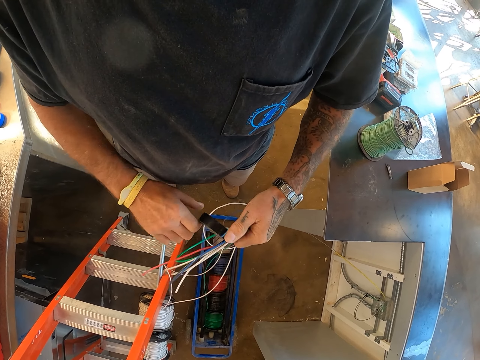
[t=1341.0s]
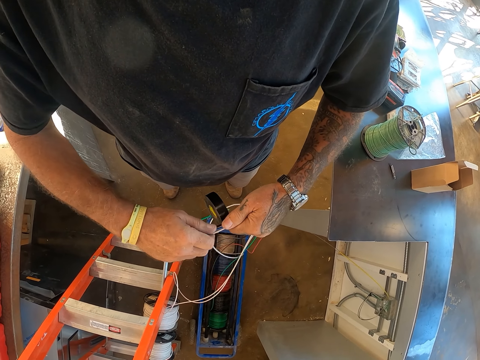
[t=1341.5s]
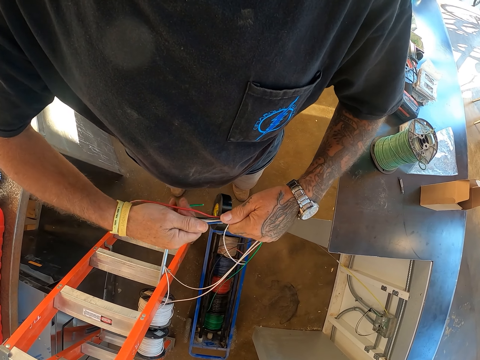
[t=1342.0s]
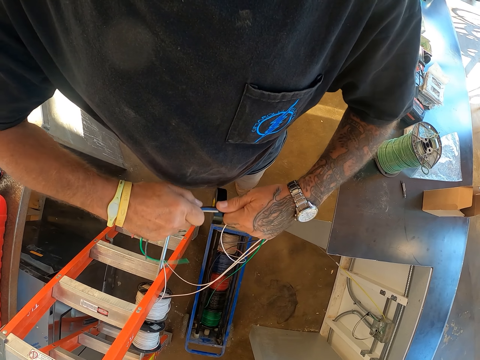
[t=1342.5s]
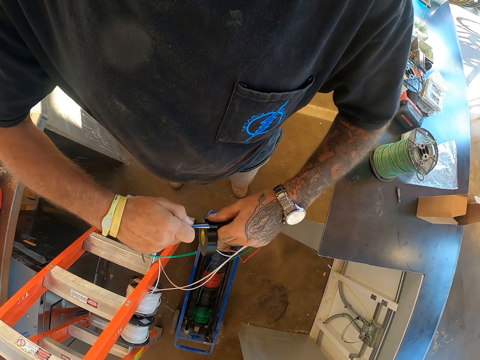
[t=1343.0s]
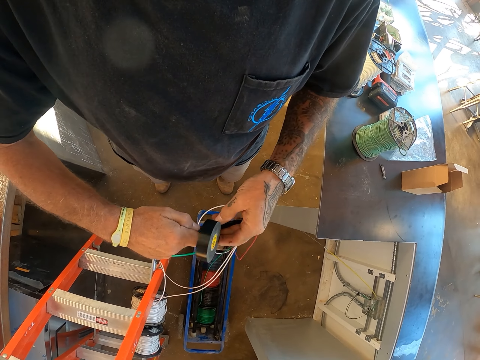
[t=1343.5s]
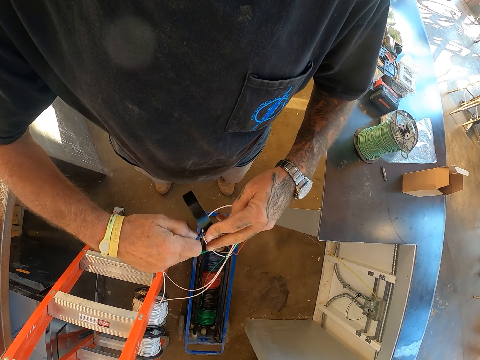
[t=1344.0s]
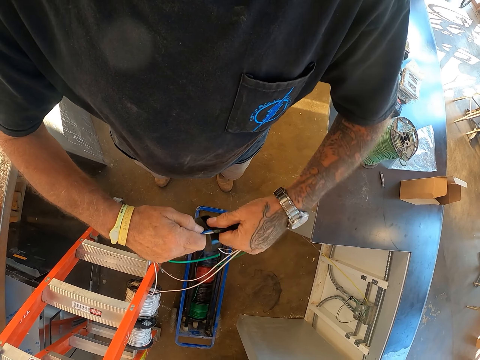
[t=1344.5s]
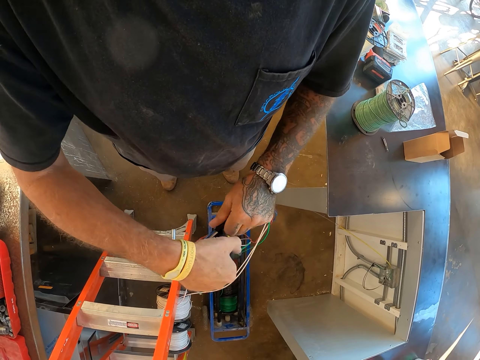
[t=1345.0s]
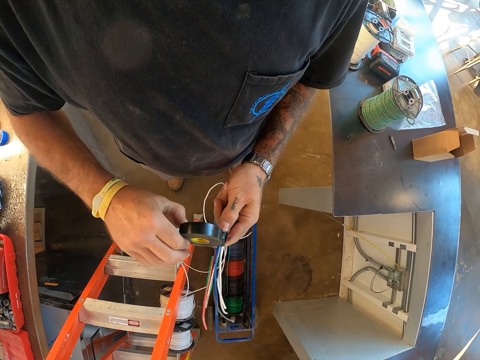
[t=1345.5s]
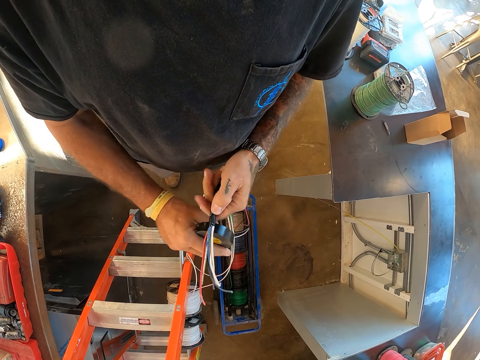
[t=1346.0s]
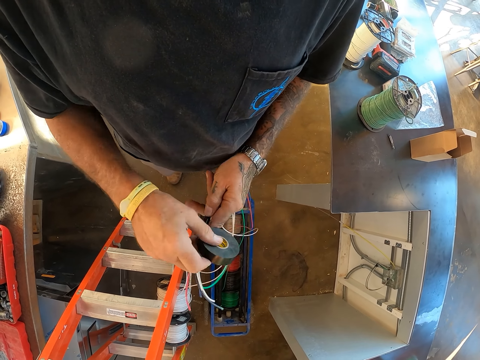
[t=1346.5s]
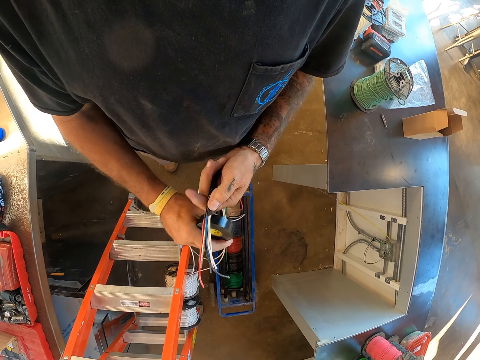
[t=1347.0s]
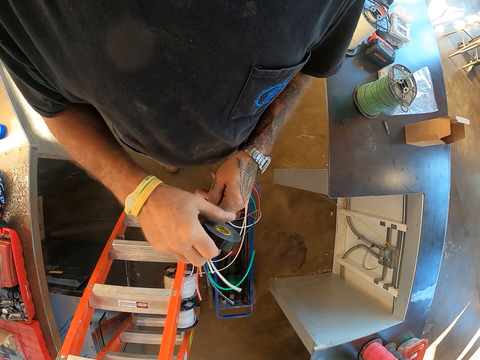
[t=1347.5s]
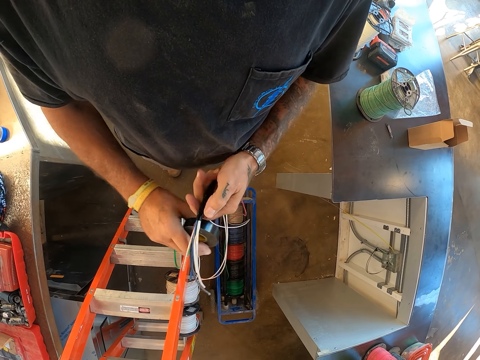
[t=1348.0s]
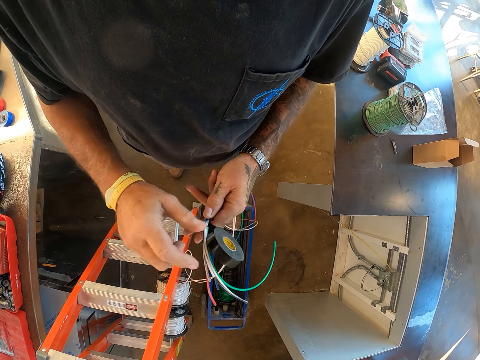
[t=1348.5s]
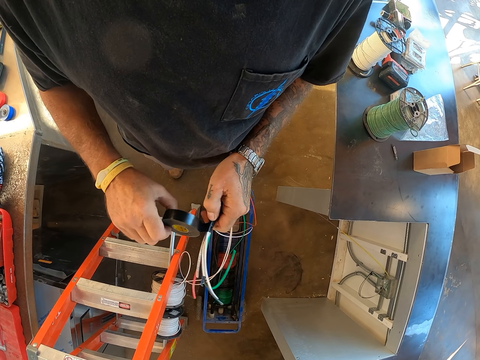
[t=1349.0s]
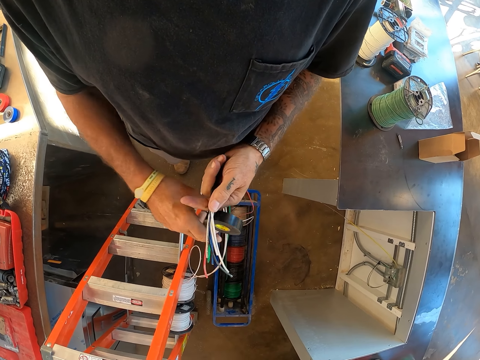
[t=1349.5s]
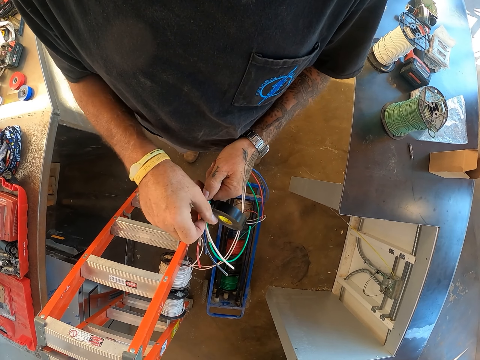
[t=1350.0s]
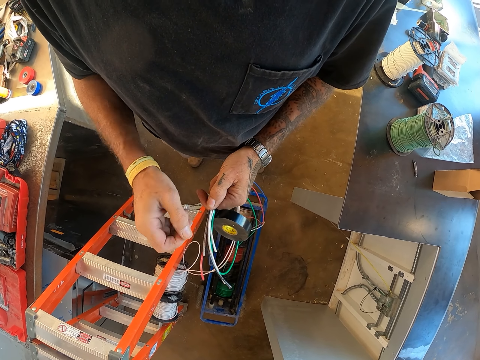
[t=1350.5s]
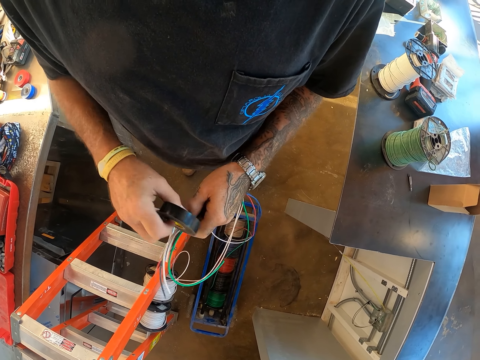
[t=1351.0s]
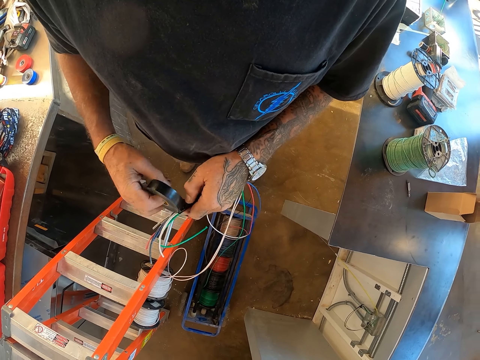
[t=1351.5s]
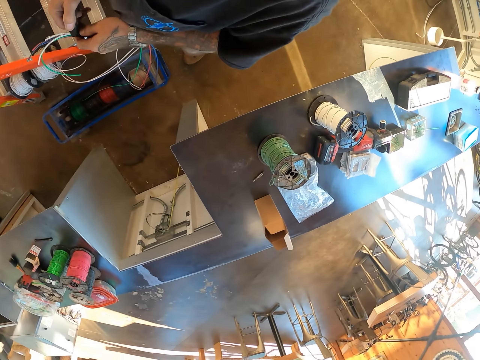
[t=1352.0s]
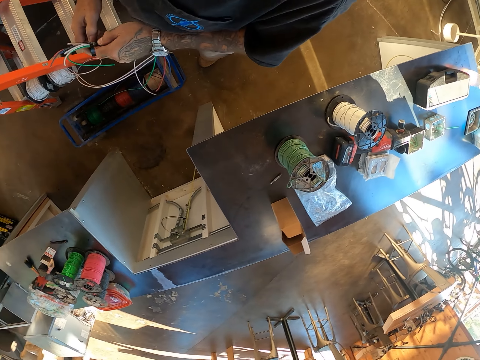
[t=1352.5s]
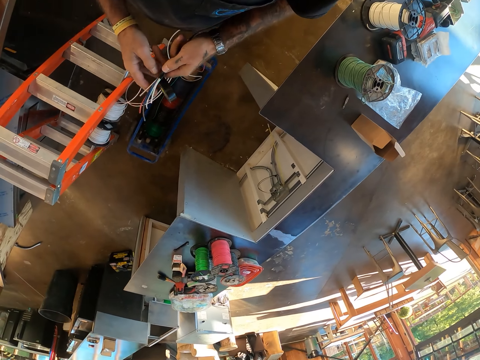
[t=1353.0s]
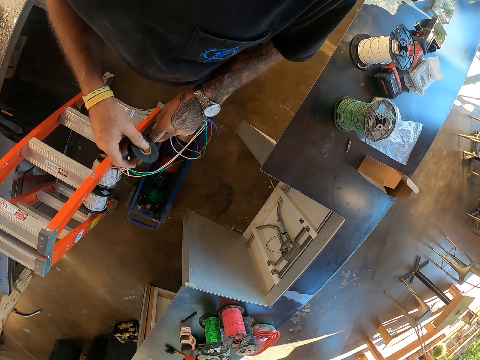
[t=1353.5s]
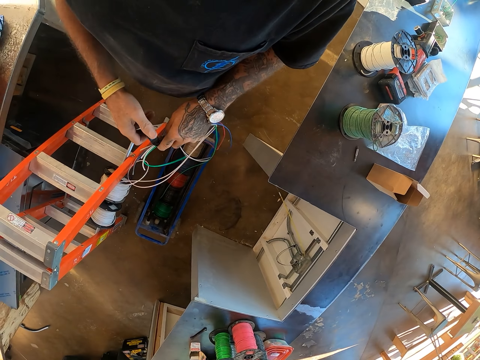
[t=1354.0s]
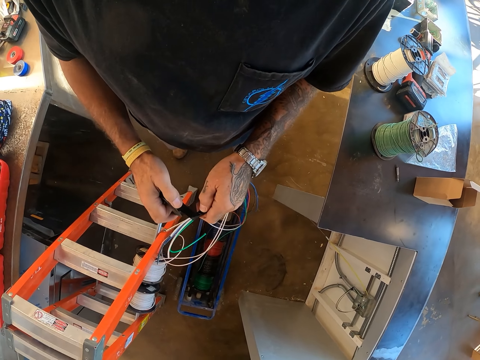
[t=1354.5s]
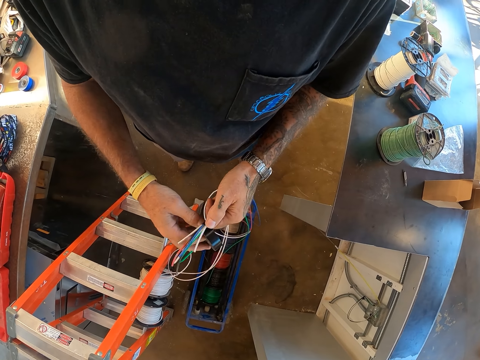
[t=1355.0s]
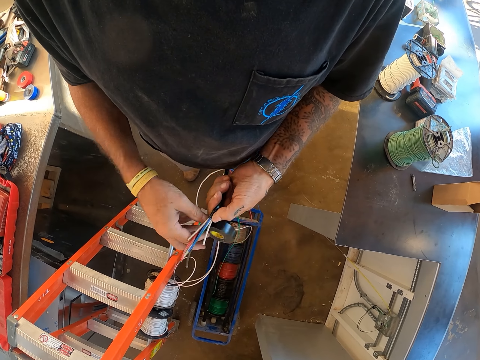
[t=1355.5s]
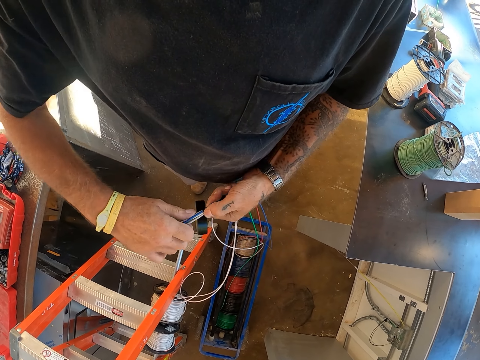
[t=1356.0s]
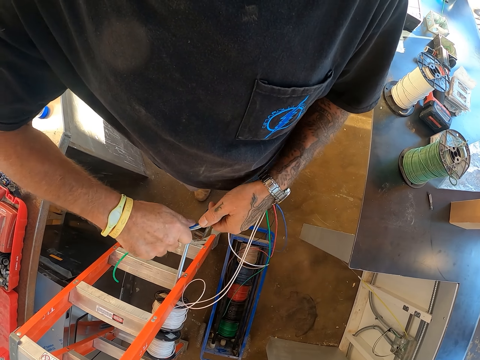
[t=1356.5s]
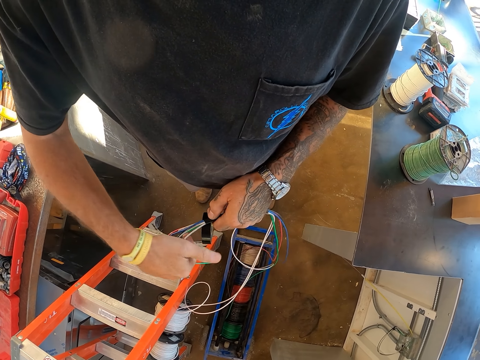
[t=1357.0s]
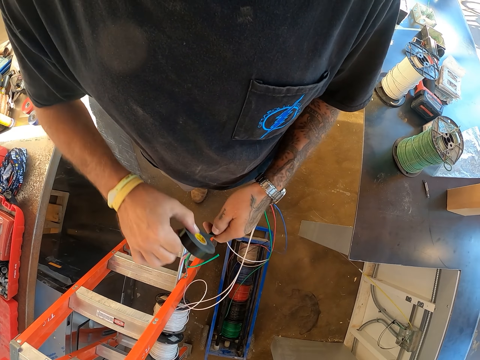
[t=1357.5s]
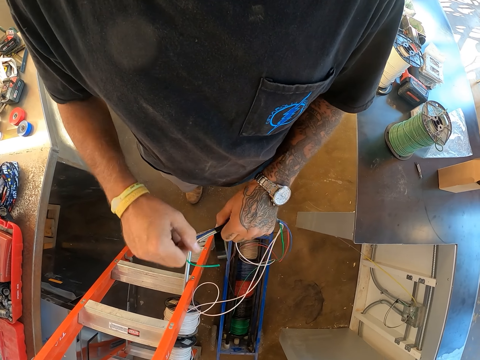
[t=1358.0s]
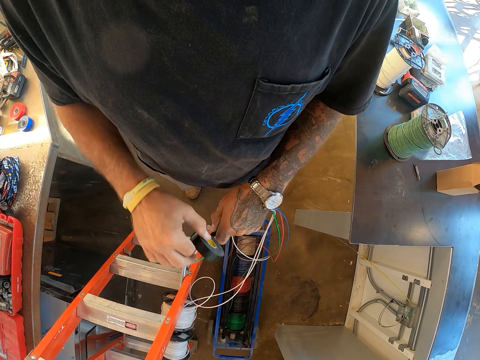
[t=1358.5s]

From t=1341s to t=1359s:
The camera wearer looks around. They put the tape around the wires.

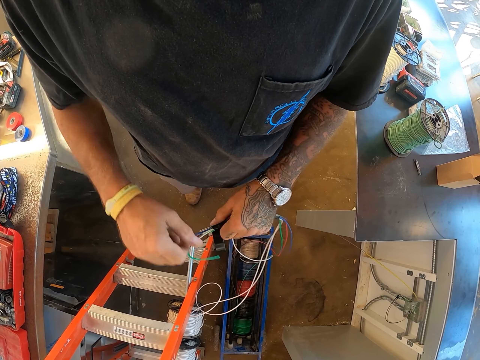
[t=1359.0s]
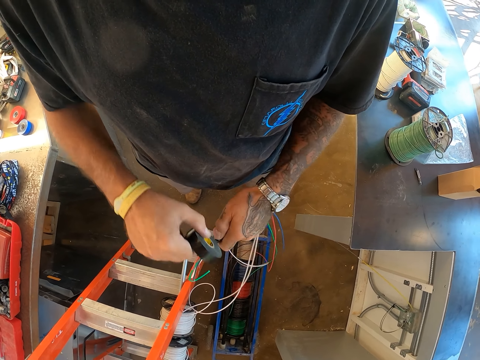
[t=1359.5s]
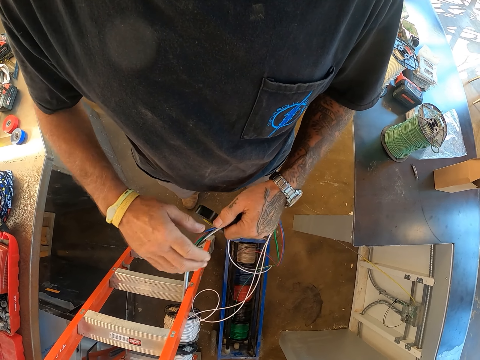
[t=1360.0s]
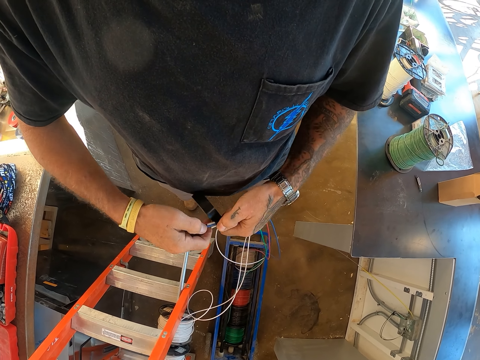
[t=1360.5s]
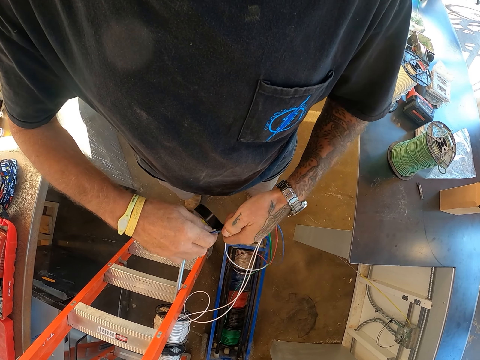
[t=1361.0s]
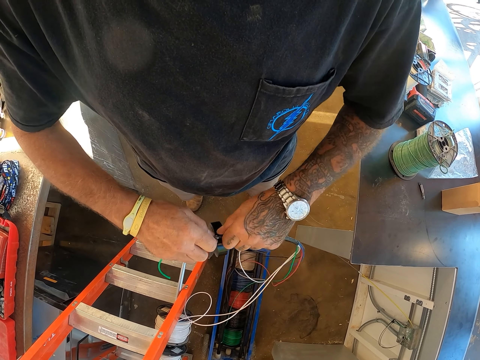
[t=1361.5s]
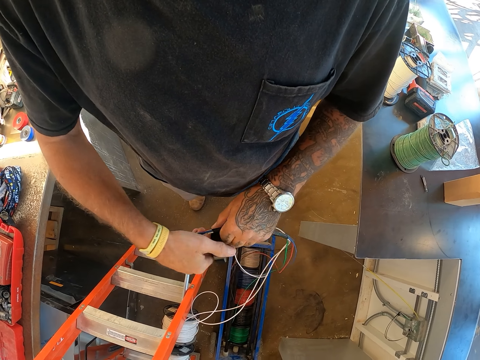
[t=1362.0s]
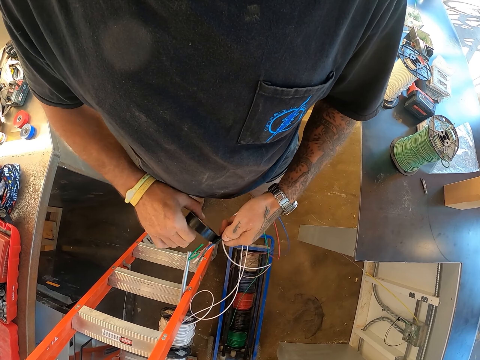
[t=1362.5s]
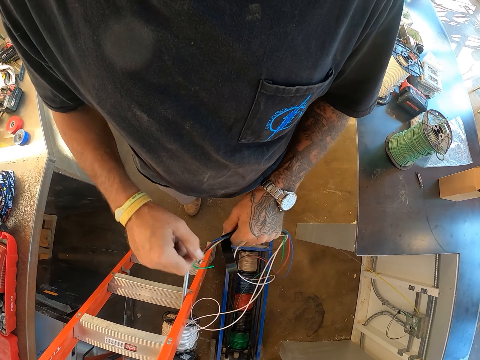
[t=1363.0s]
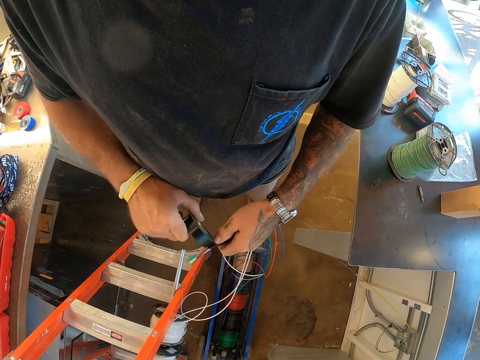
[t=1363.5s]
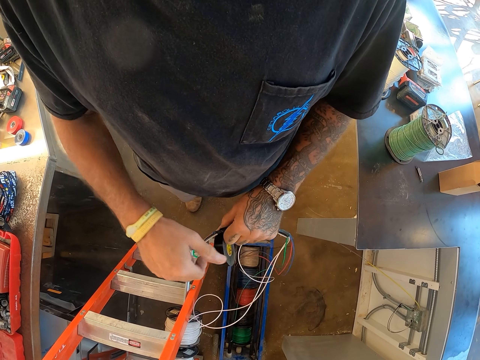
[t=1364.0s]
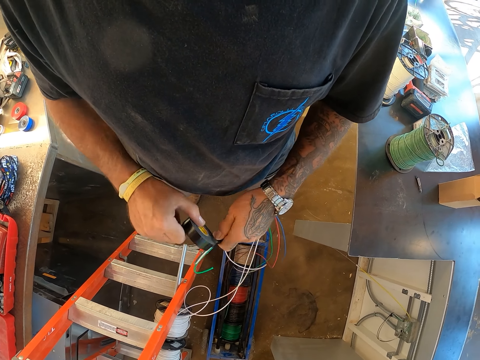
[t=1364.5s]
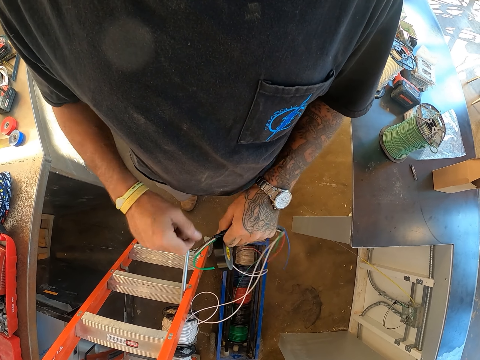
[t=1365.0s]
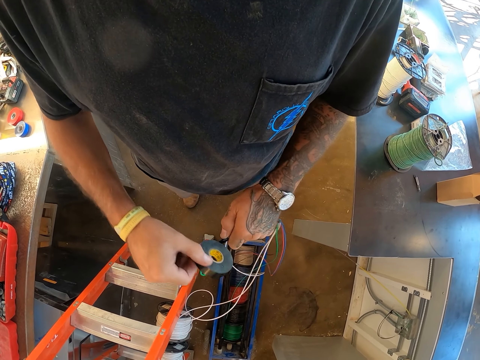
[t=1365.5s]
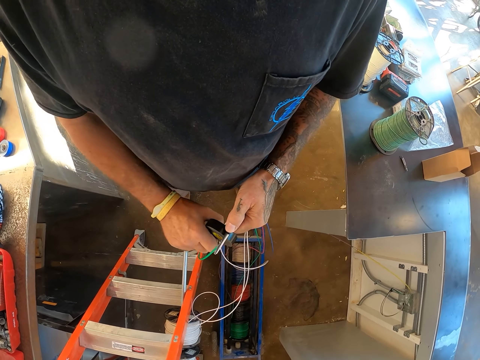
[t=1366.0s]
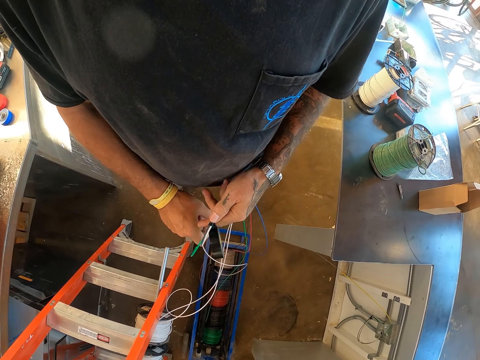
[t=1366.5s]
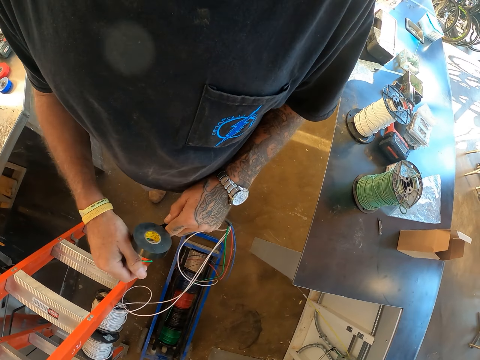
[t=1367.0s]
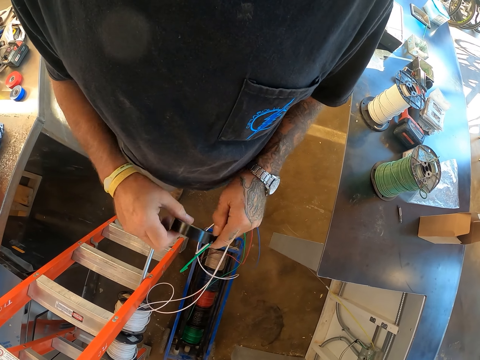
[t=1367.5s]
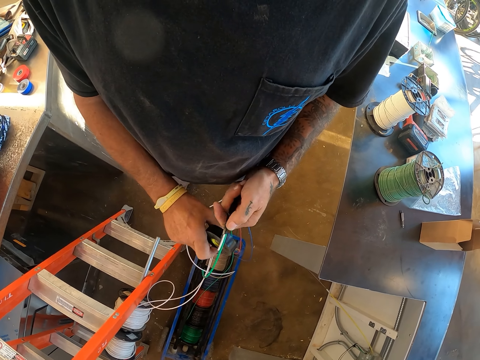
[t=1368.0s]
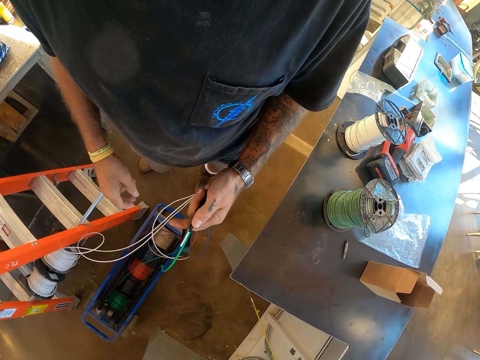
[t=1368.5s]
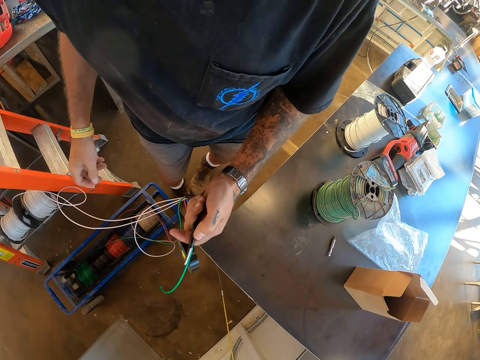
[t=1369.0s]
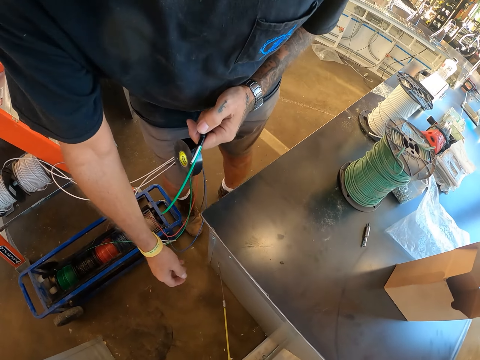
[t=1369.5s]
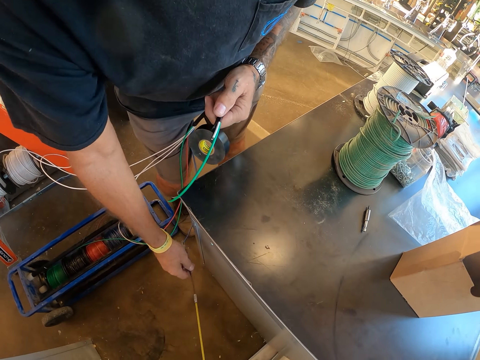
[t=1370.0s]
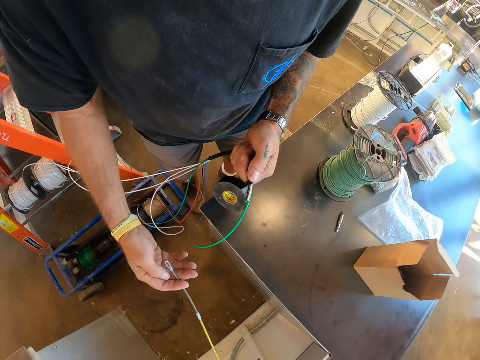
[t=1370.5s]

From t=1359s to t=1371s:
The camera wearer puts the tape around the wire.
